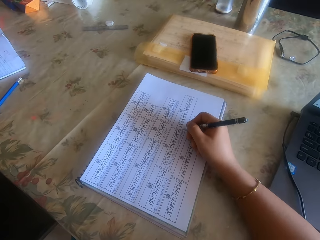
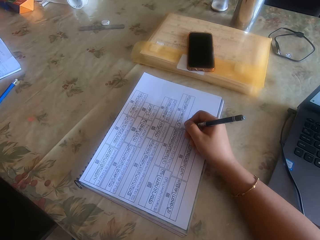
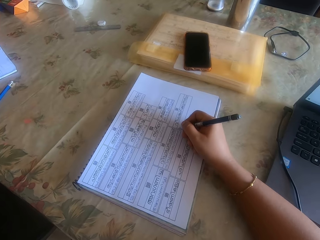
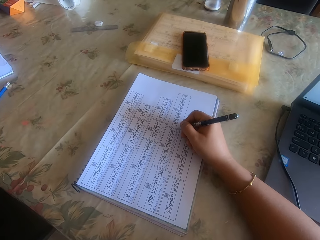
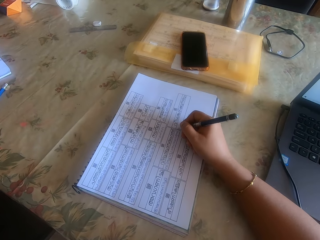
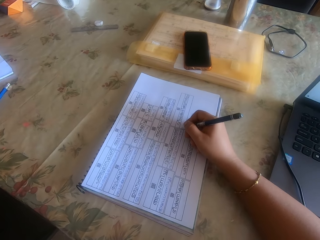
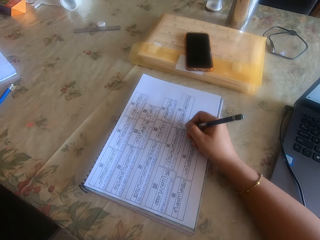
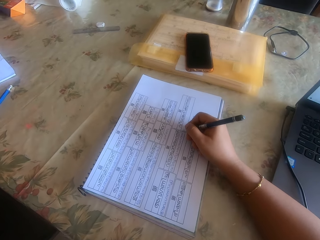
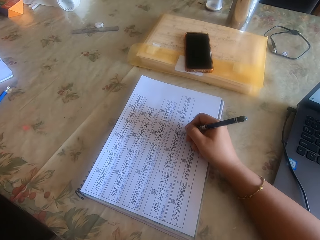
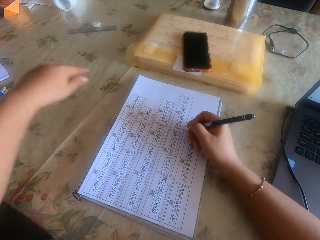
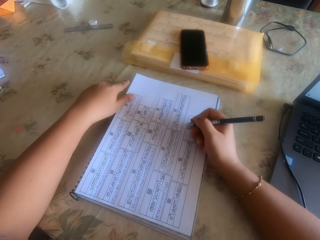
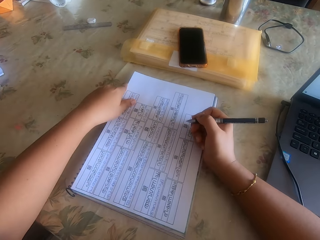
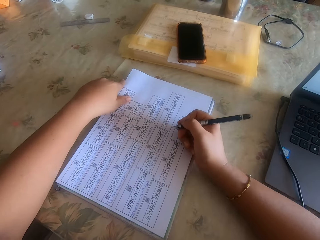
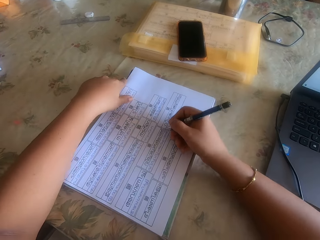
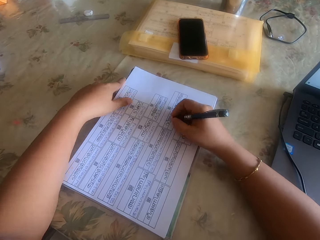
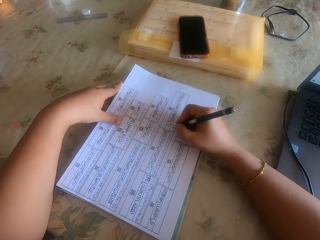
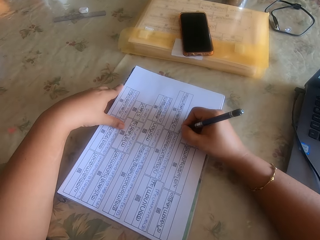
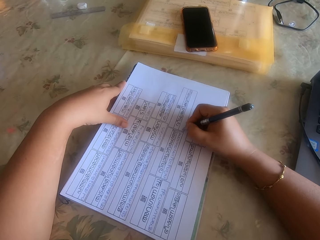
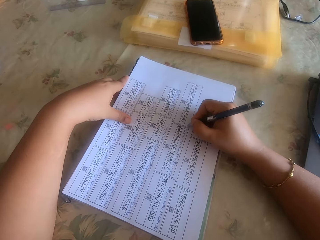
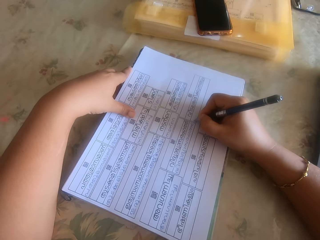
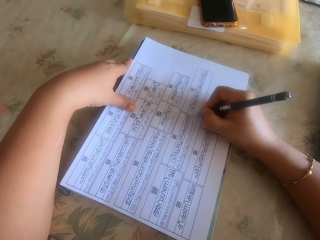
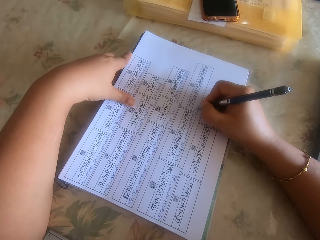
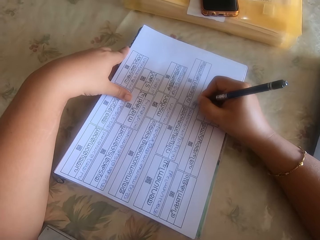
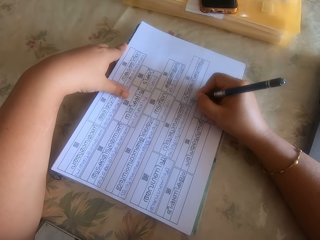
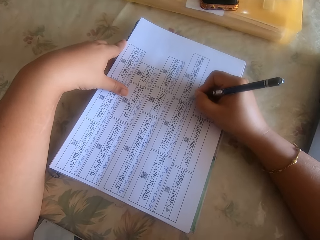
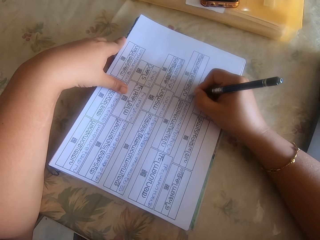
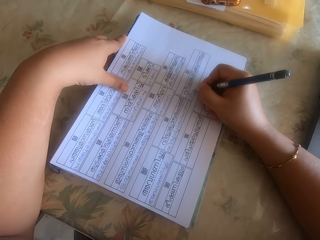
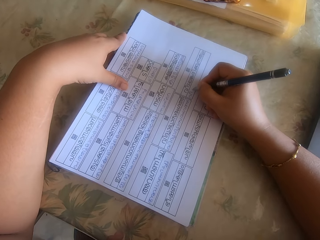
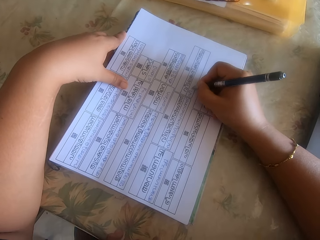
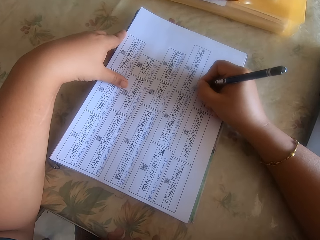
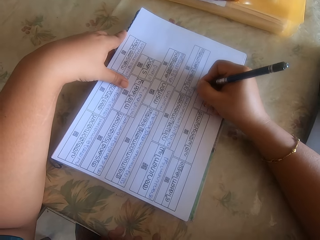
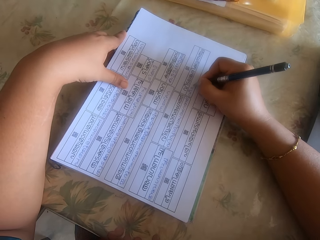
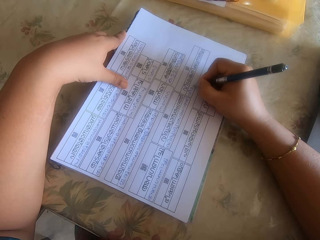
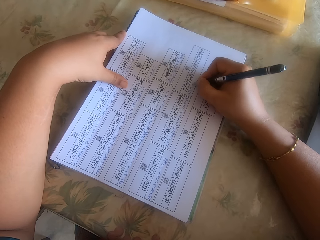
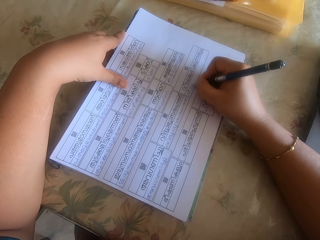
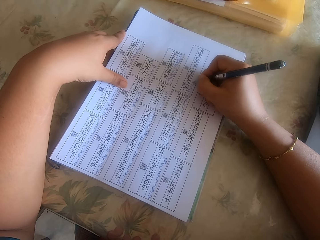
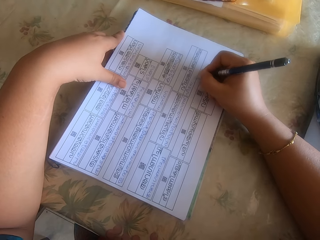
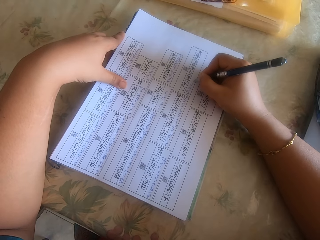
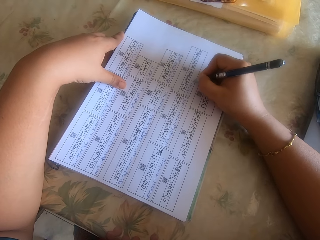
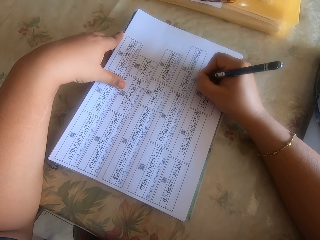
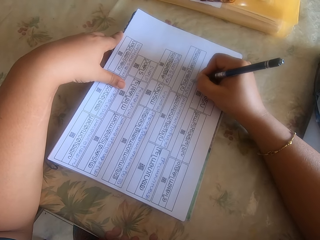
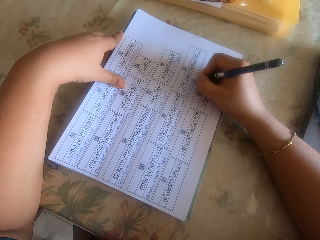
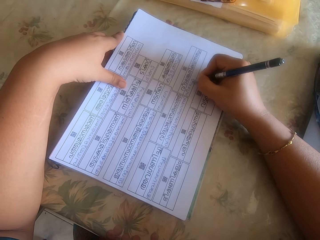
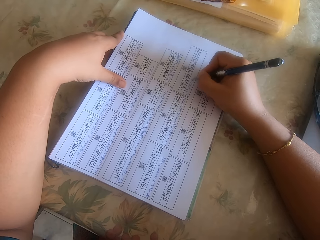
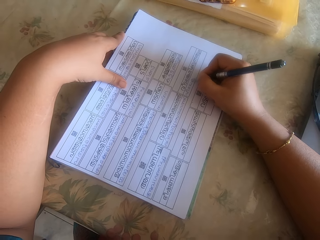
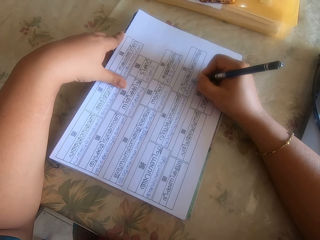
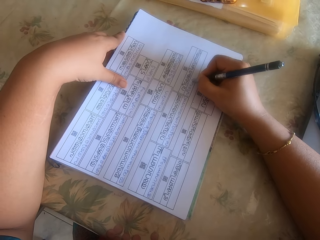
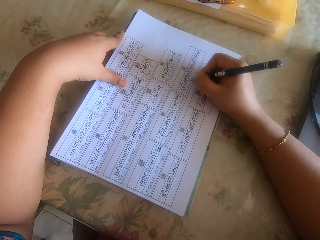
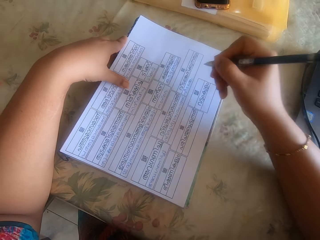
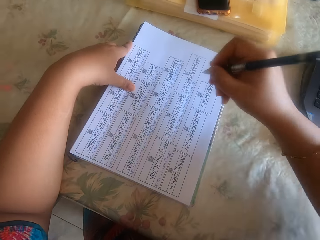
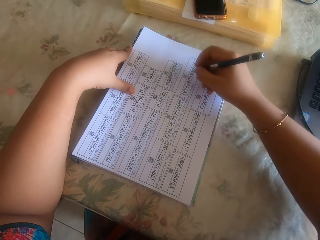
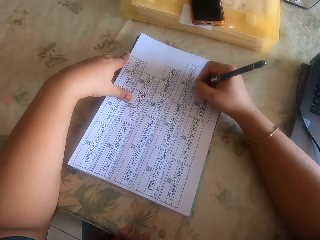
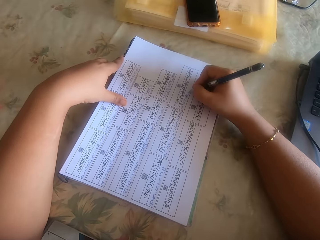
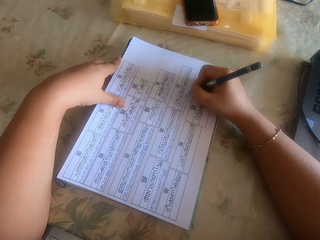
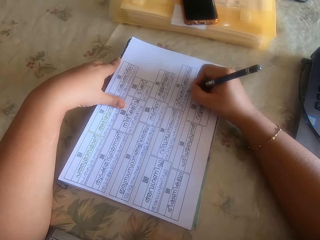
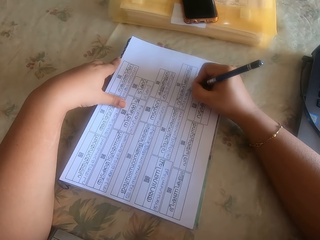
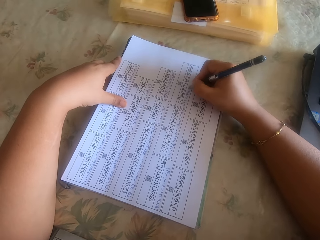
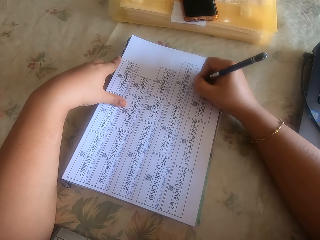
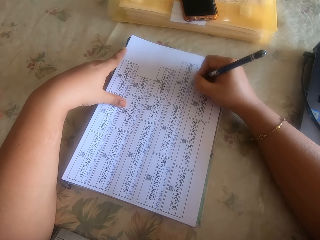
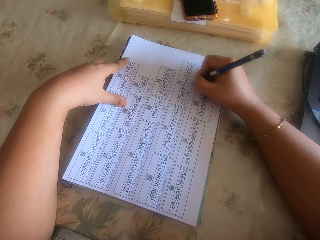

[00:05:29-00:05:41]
The camera wearer adjusts the paper and the notebook on the table with her right hand. She writes on the paper with a pen in her right hand.

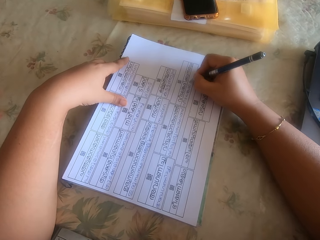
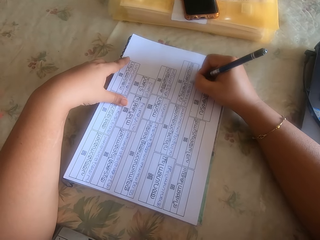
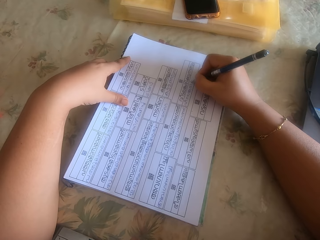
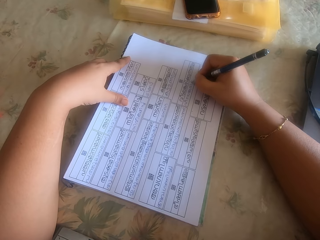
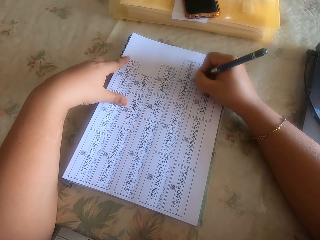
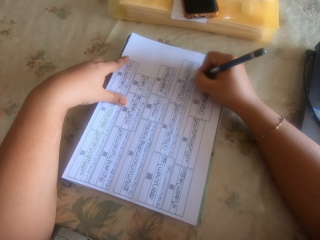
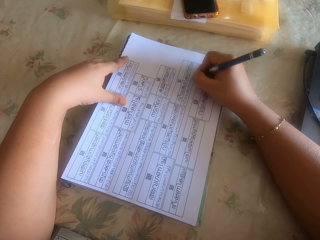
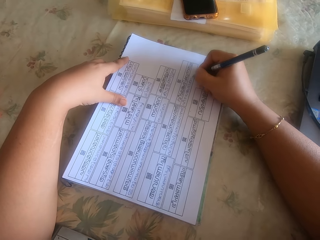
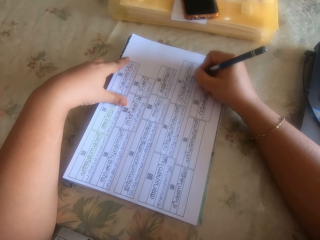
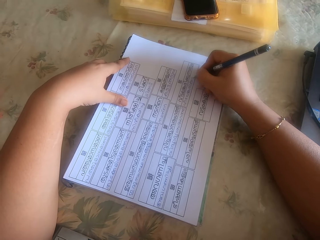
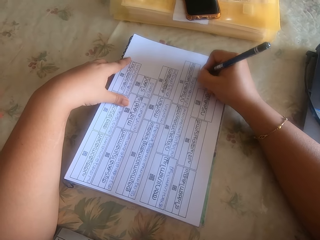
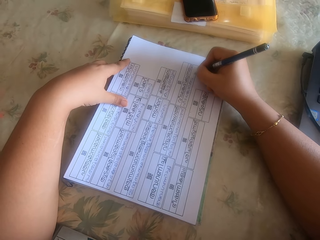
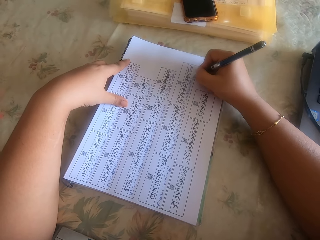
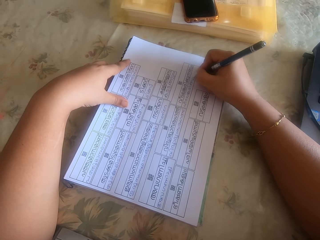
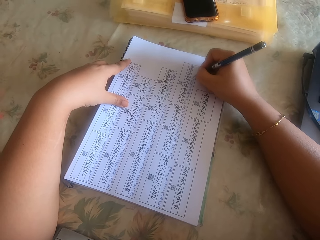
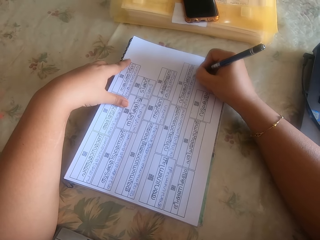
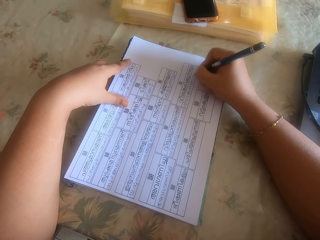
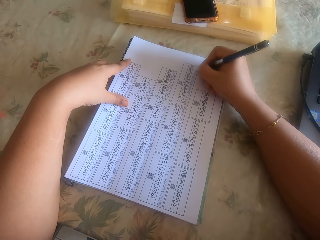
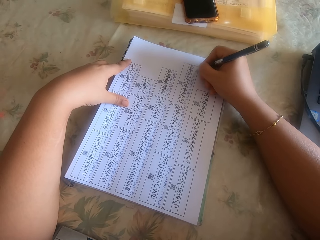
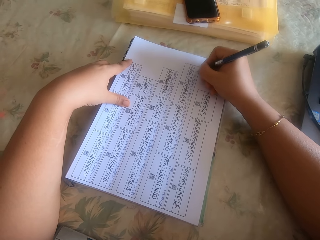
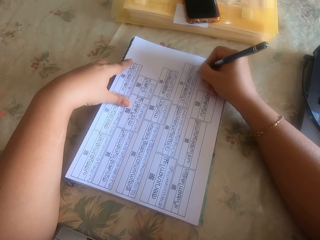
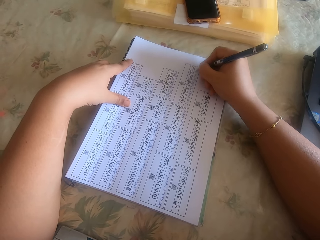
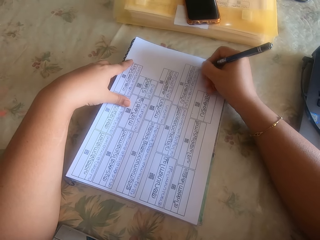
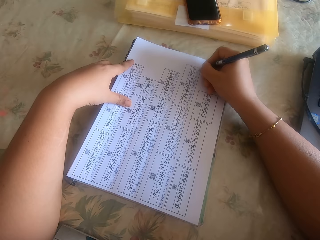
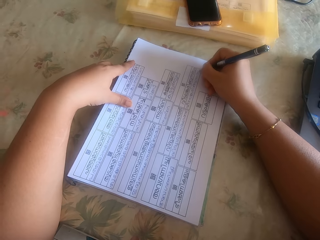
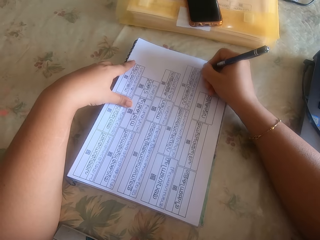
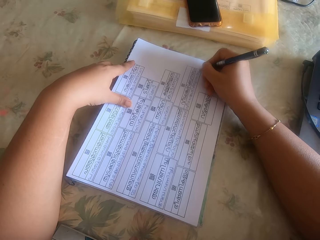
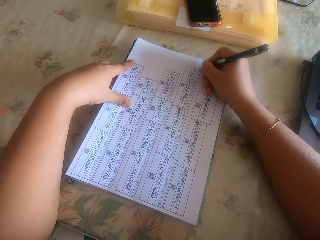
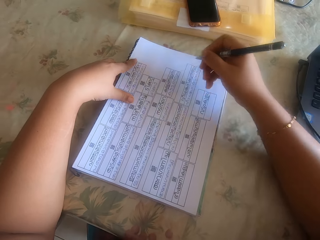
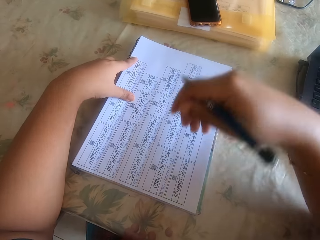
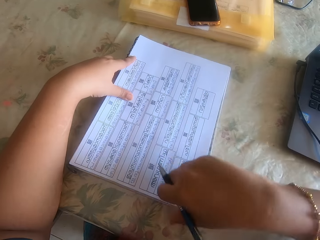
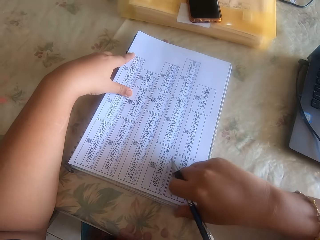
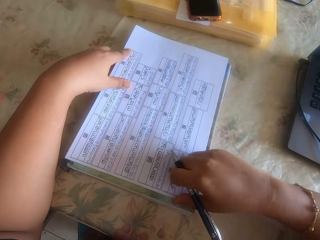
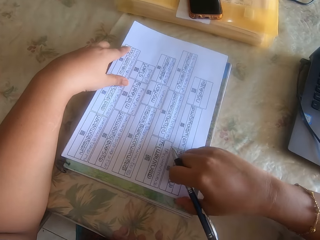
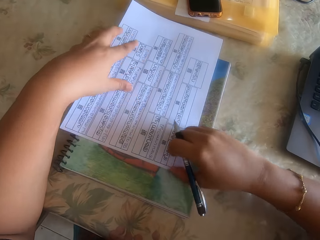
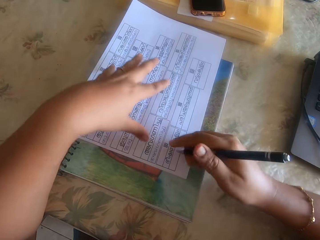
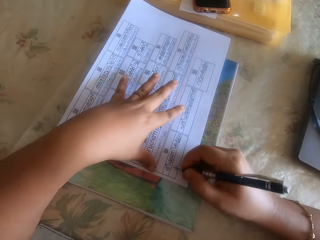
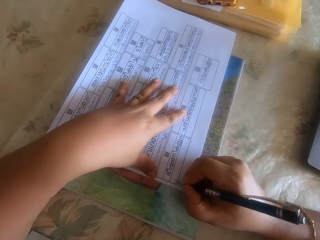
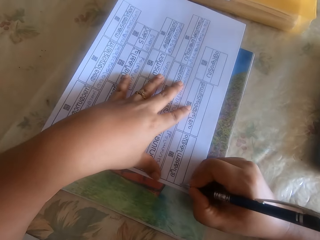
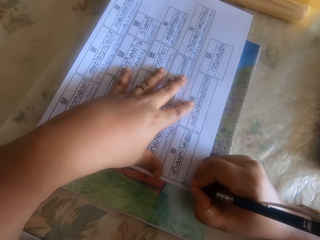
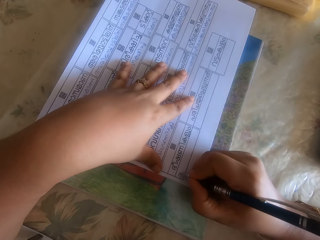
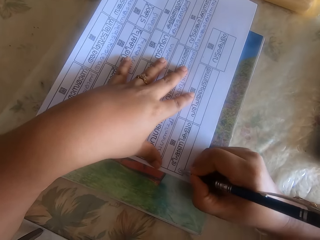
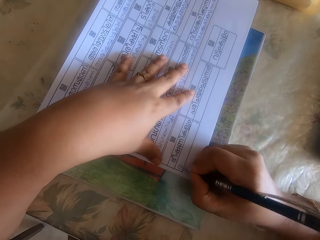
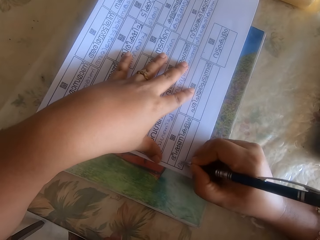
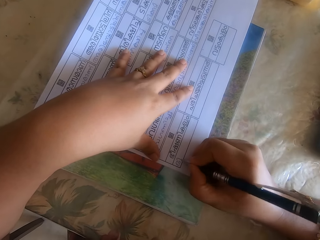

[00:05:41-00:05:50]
The camera wearer pushes the paper. She adjusts the pile of papers on the notebook with her right hand. She places her left hand on the pile of papers on the notebook. She writes on the paper with a pen in her right hand.
